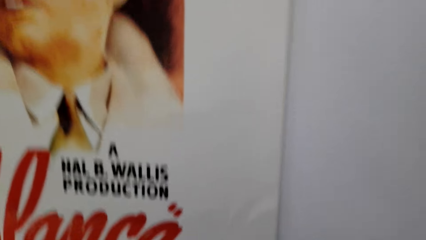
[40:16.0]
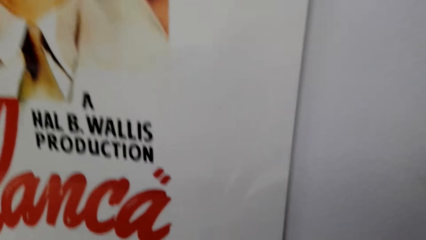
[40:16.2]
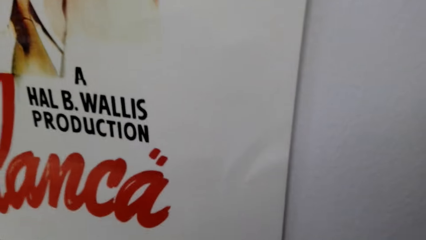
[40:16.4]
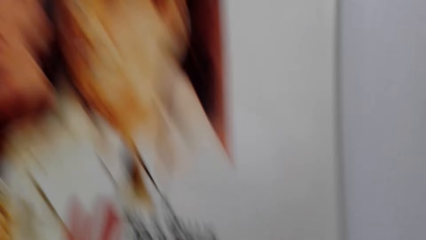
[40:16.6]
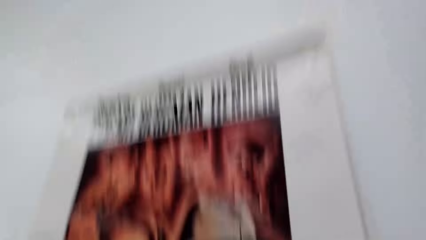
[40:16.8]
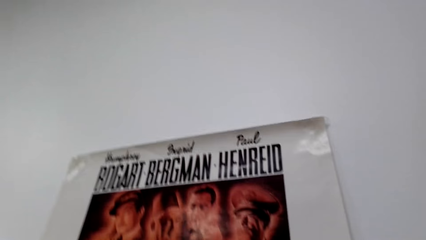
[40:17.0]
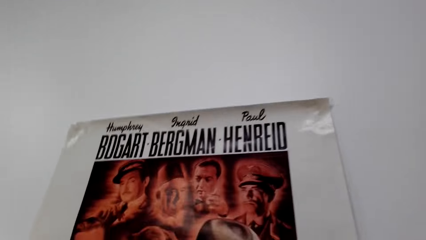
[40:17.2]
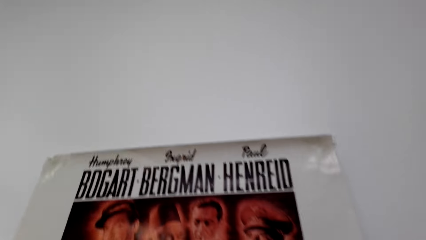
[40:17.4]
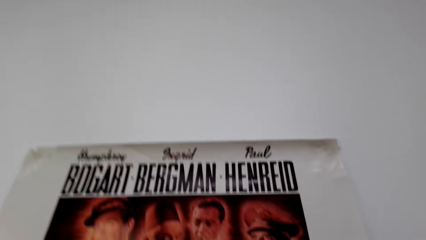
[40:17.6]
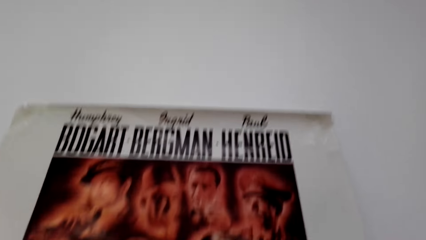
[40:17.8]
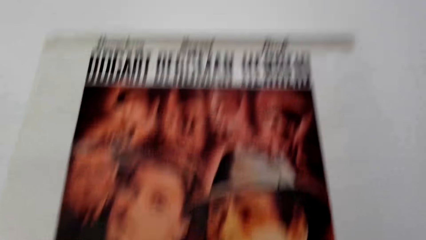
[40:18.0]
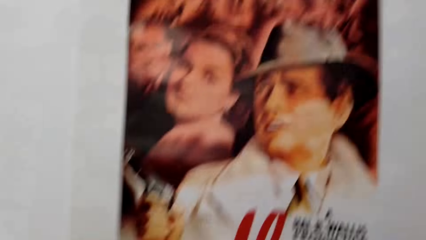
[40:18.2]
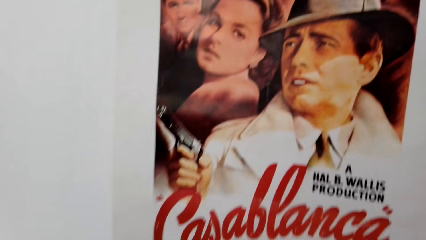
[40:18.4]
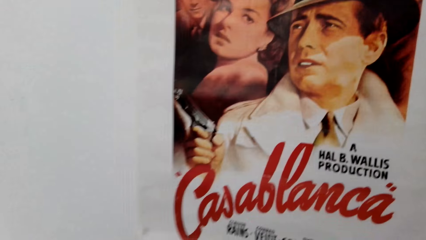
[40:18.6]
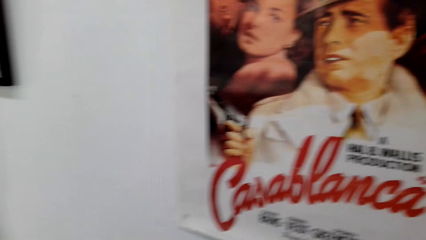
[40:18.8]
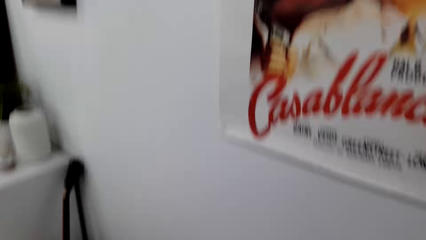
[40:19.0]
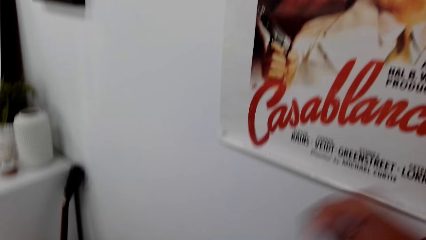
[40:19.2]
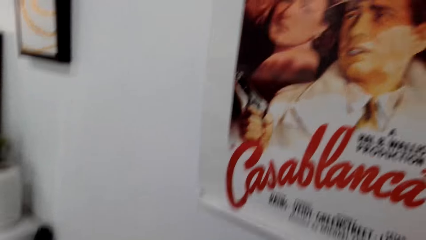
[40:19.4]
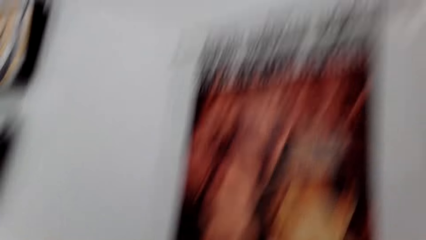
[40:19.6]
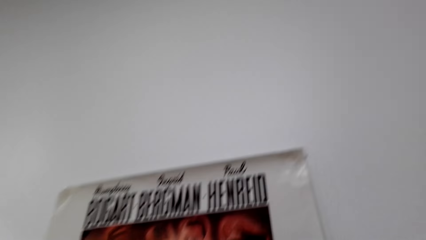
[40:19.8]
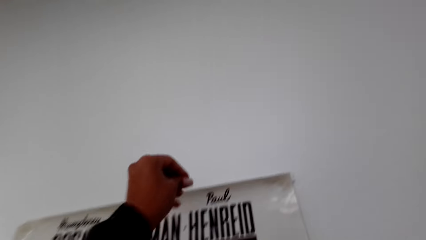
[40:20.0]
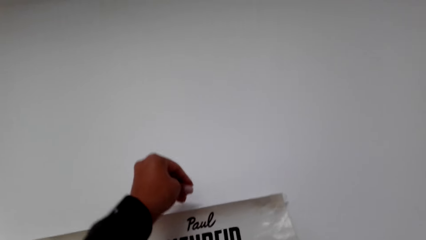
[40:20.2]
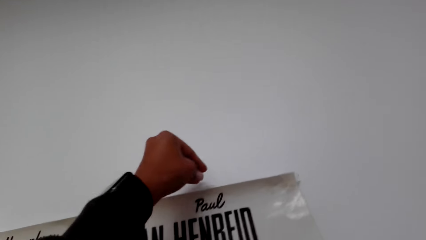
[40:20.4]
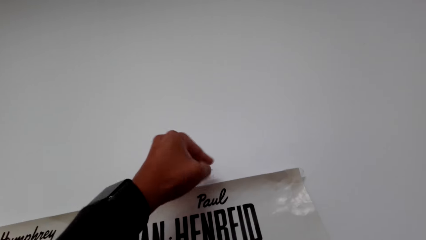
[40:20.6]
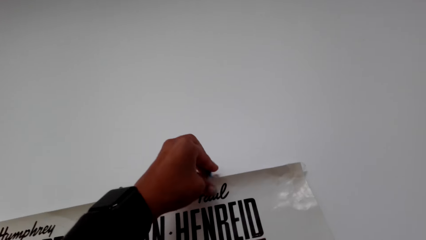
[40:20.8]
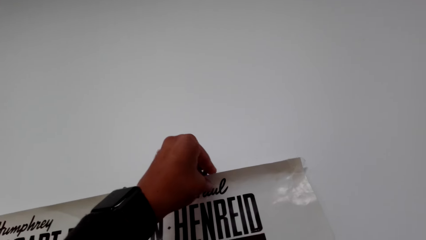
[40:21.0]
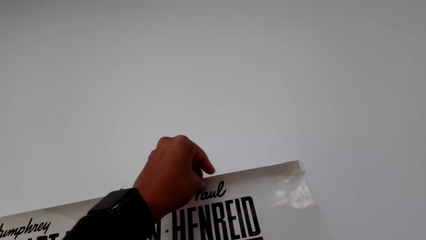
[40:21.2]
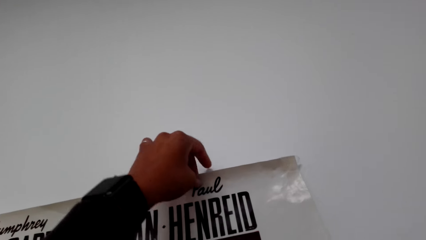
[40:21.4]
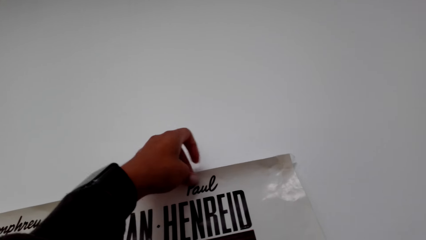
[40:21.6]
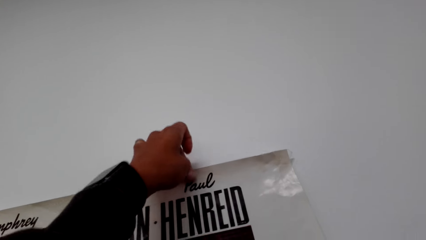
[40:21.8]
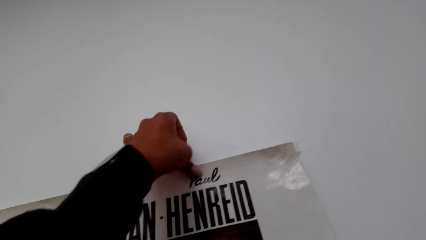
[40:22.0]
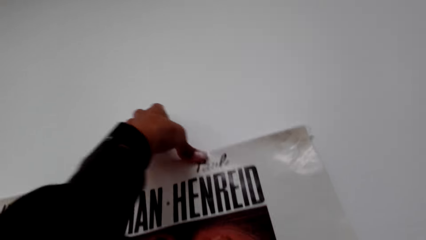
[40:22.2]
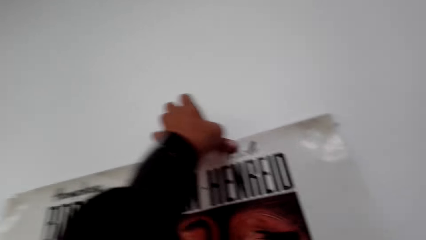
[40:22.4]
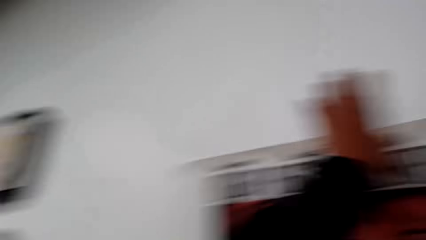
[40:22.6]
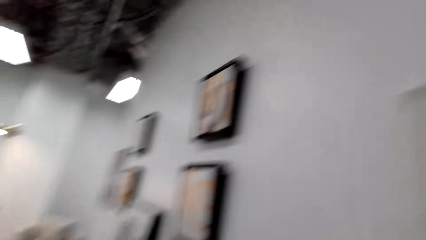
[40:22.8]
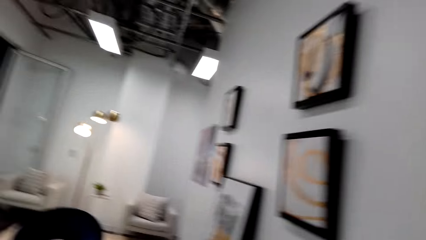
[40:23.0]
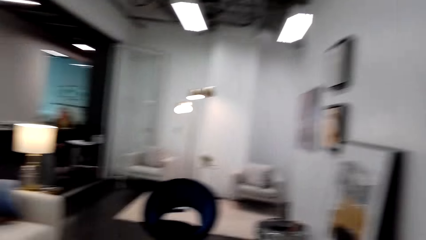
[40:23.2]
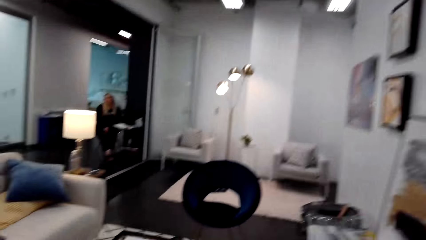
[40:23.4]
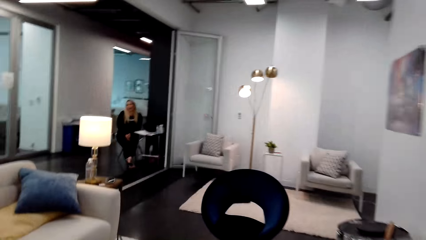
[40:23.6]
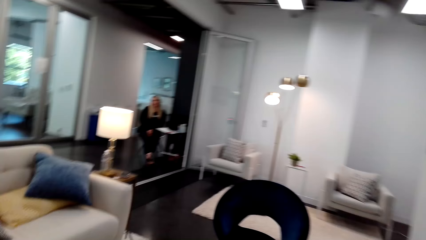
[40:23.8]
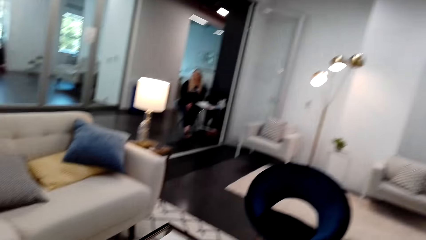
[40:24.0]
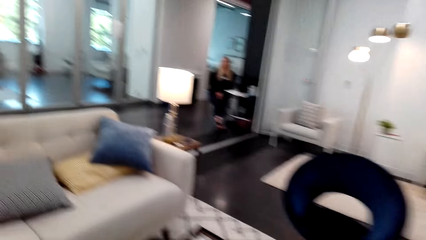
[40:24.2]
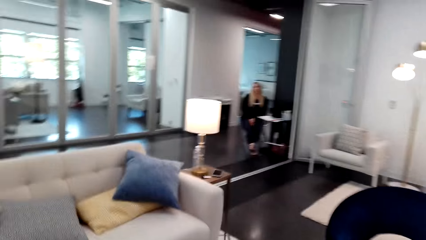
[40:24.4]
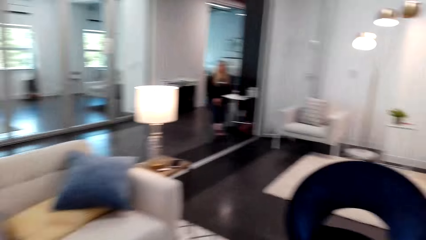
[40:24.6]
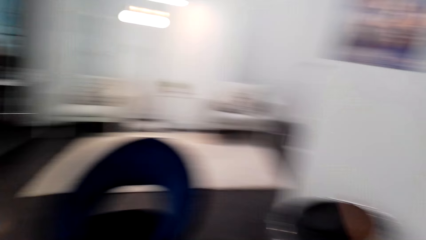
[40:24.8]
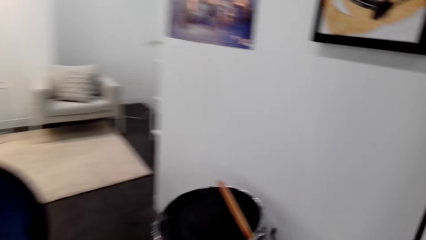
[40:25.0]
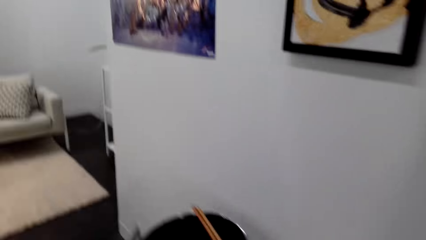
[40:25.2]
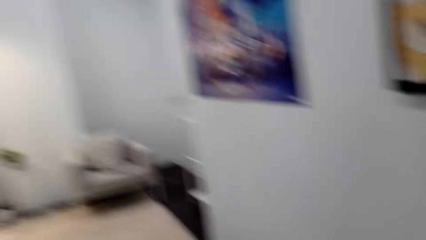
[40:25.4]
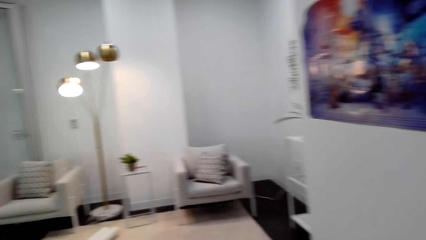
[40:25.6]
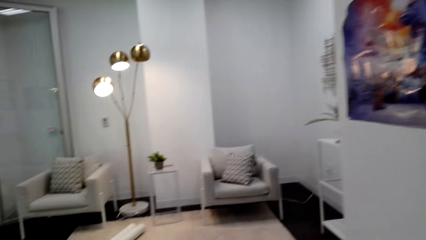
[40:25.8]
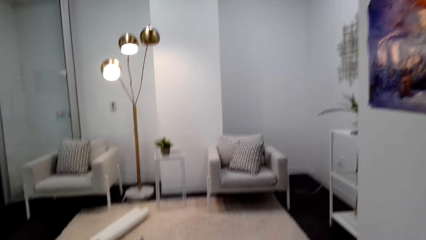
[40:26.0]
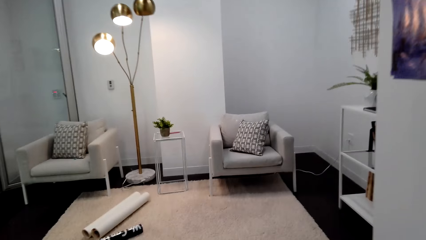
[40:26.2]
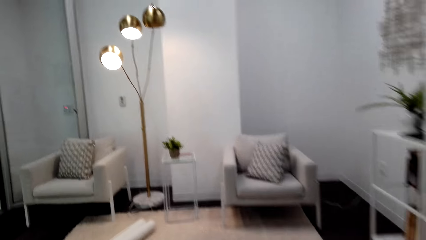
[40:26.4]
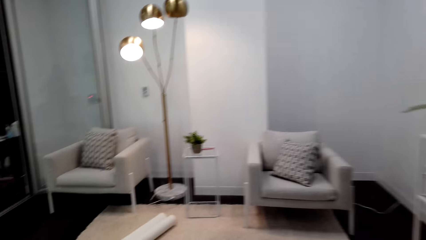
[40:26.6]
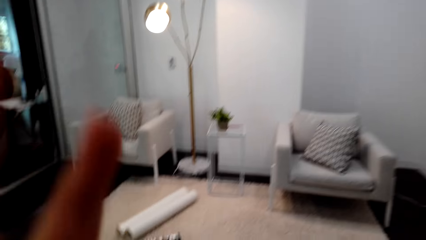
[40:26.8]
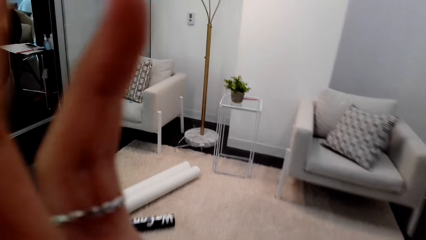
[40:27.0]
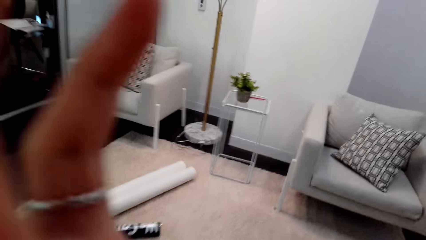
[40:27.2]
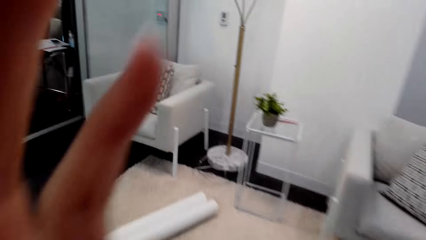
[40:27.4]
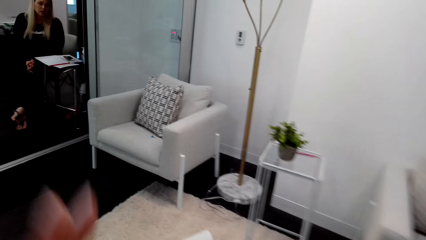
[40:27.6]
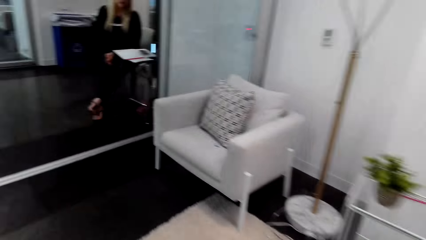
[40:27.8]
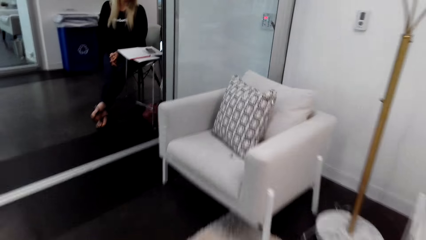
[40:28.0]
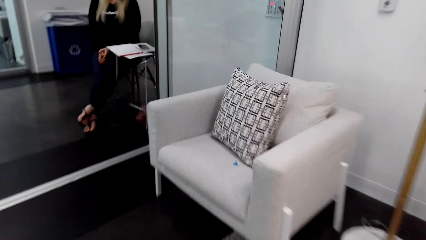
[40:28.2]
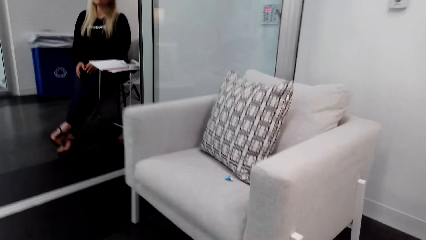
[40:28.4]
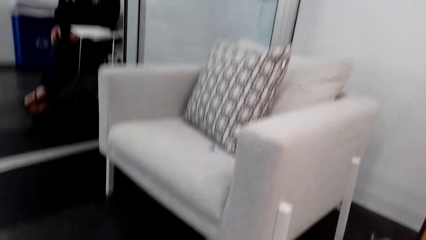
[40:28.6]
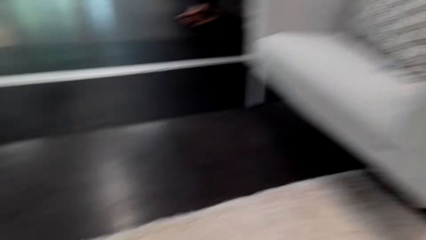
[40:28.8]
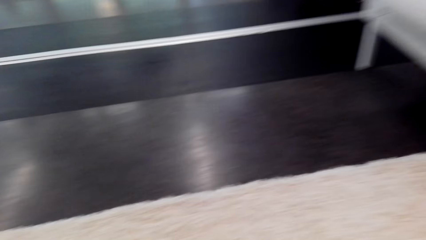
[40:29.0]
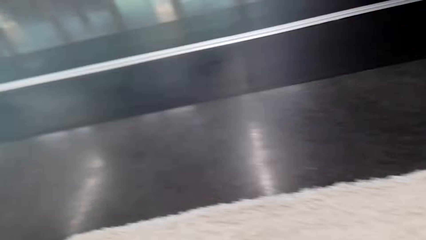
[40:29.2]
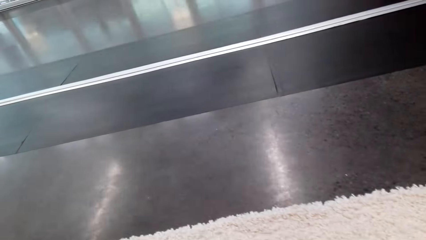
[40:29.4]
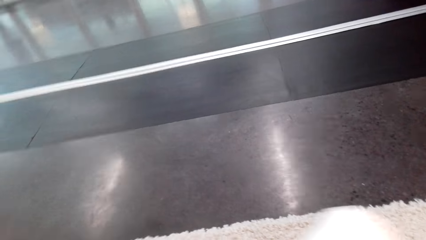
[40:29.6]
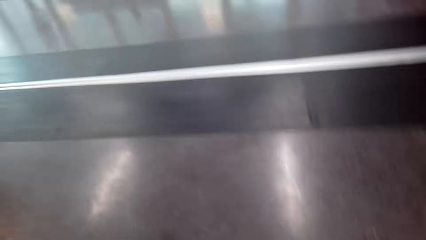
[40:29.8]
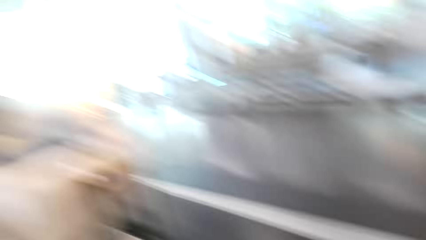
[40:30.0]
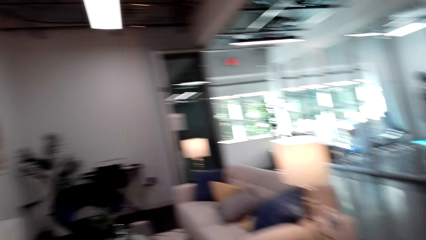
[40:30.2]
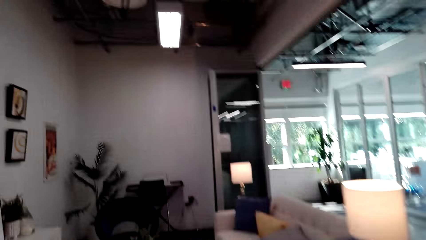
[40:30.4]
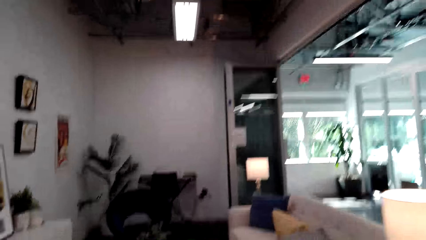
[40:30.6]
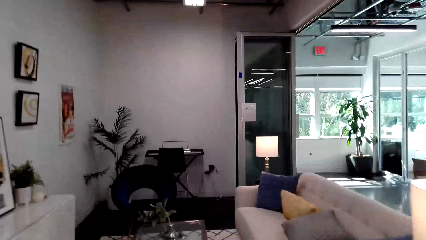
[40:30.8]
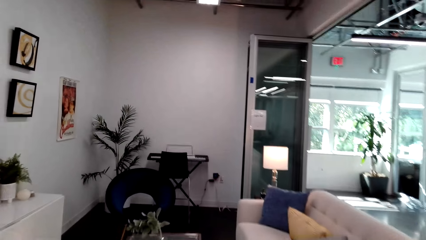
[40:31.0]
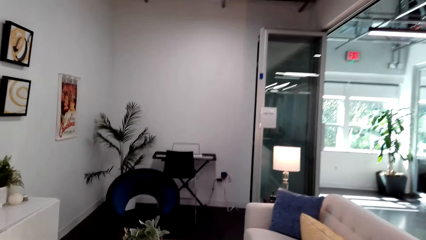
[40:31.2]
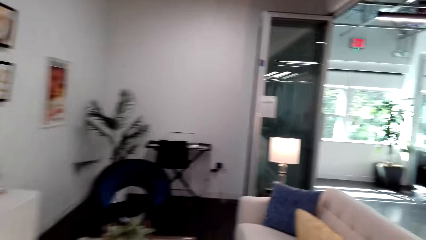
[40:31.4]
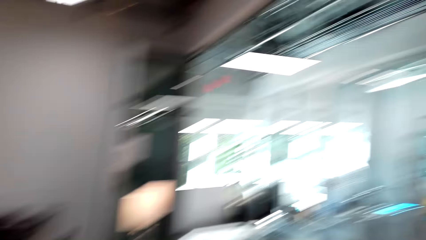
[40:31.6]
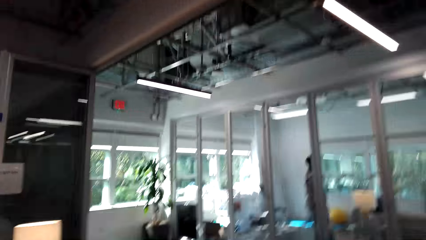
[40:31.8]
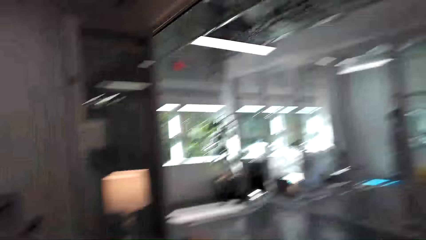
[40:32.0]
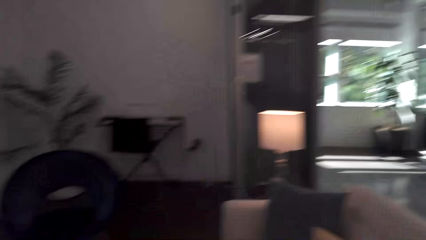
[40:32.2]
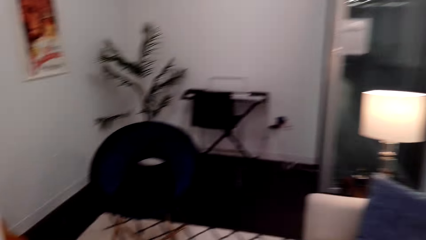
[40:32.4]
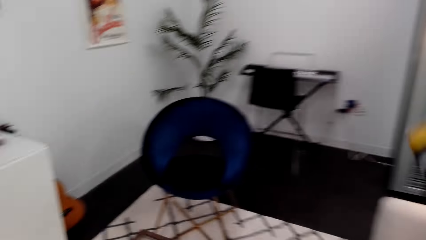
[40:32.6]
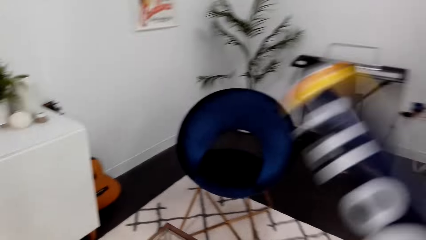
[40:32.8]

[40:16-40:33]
The camera wearer tapes the art on the wall. They put the wall sticker on the wall. They look around the house. They dialogue with a person. They walk around the house.
